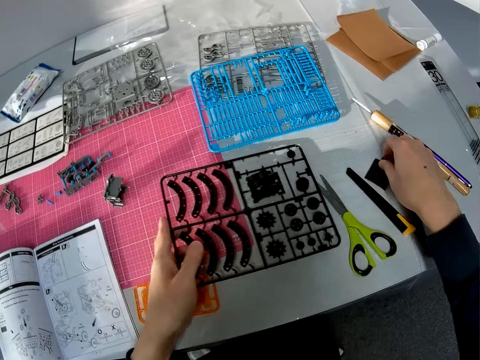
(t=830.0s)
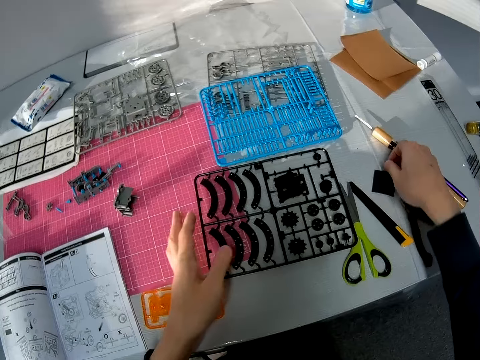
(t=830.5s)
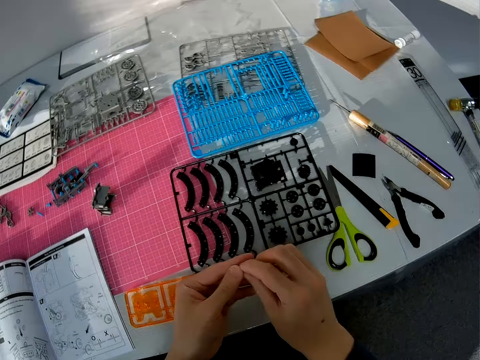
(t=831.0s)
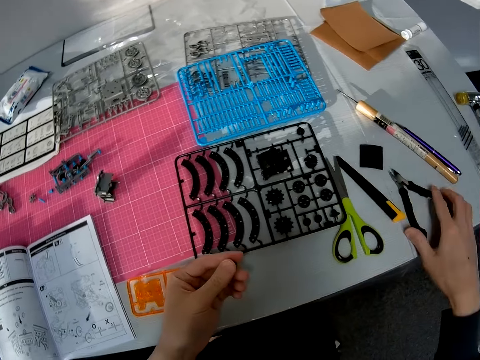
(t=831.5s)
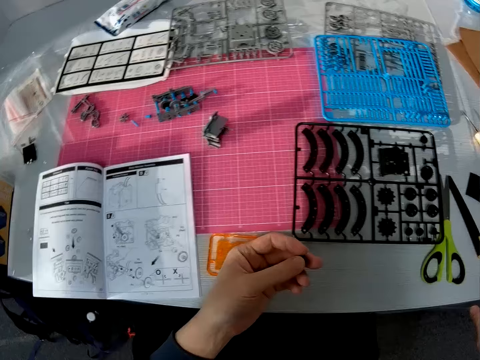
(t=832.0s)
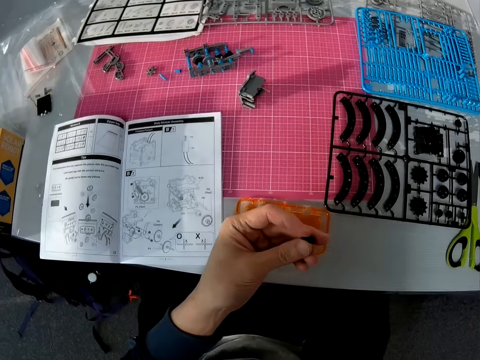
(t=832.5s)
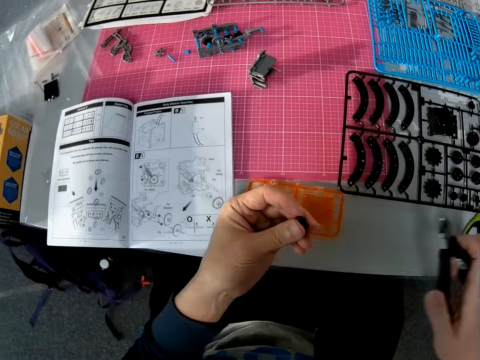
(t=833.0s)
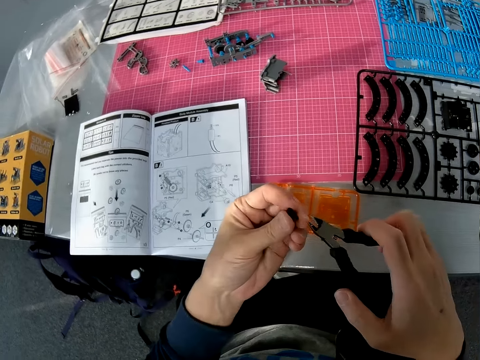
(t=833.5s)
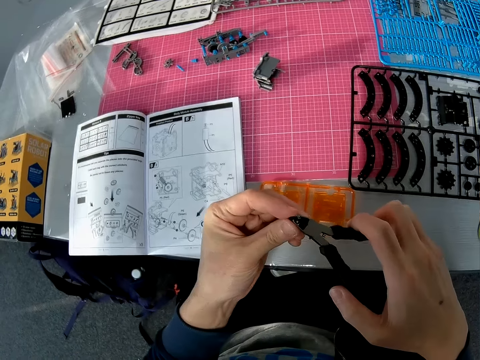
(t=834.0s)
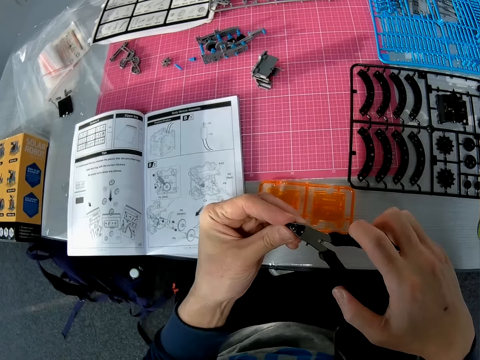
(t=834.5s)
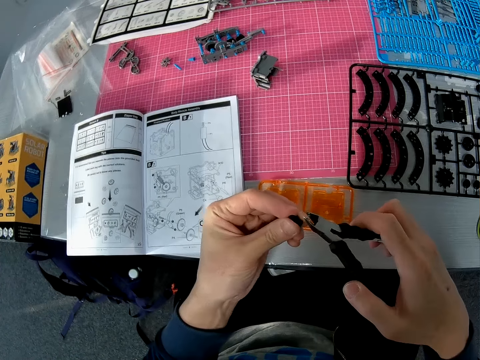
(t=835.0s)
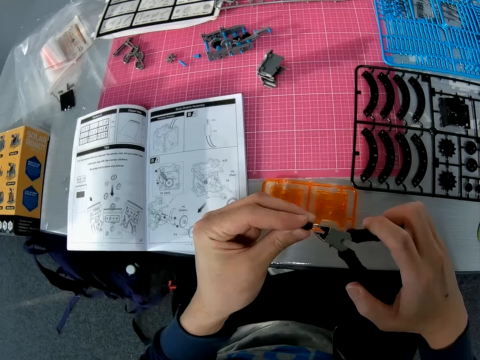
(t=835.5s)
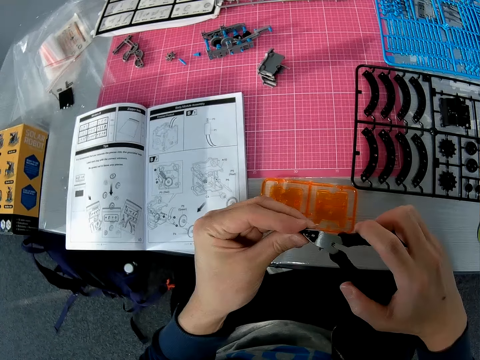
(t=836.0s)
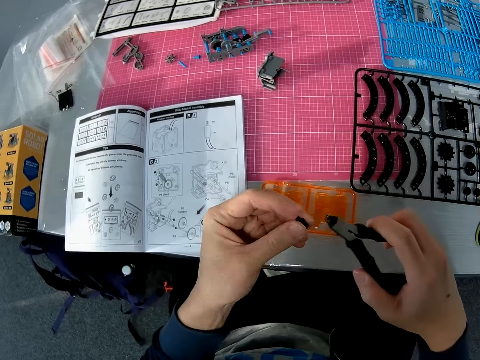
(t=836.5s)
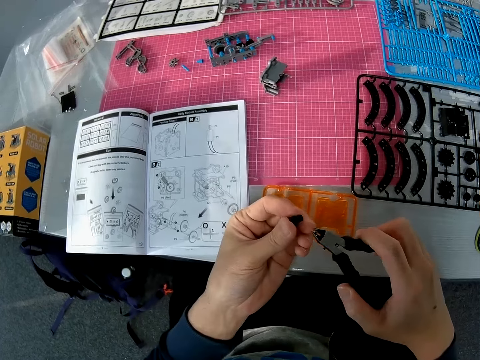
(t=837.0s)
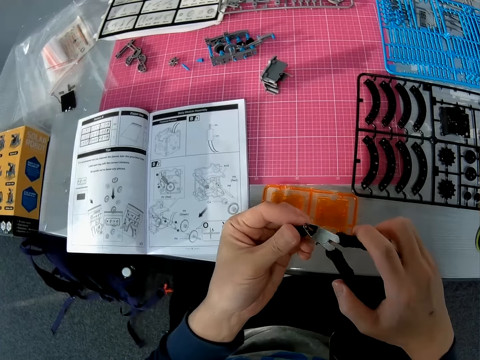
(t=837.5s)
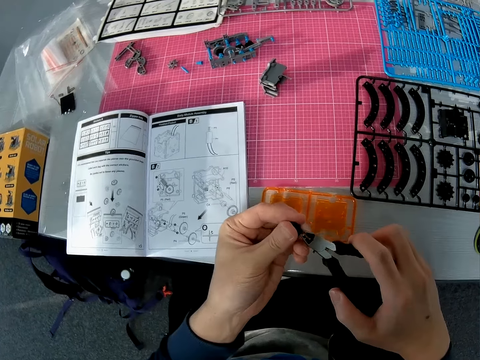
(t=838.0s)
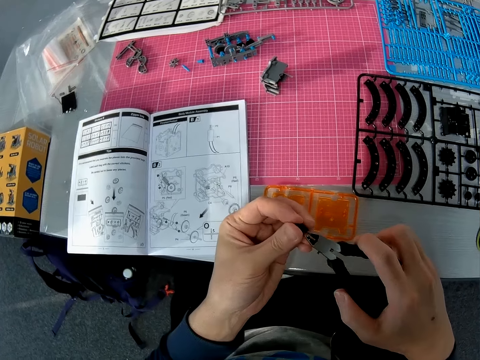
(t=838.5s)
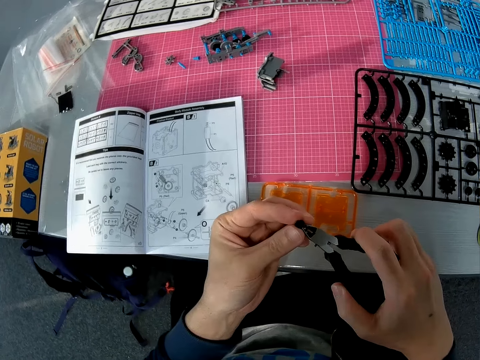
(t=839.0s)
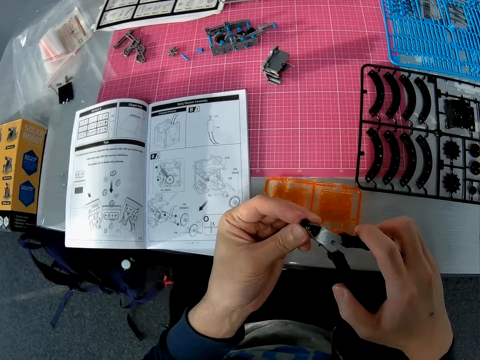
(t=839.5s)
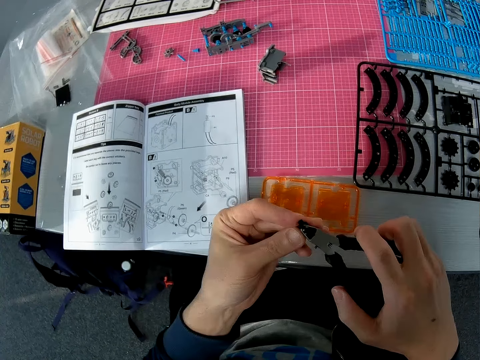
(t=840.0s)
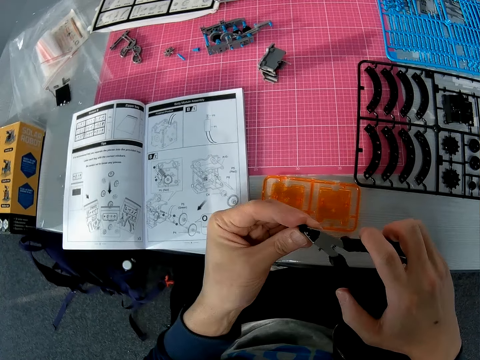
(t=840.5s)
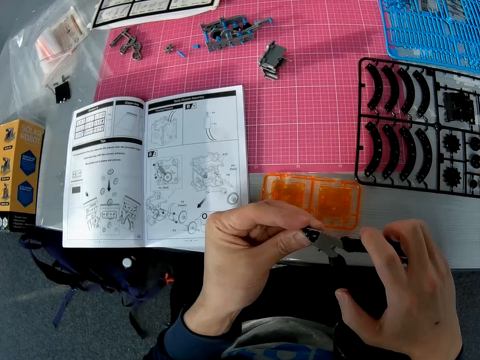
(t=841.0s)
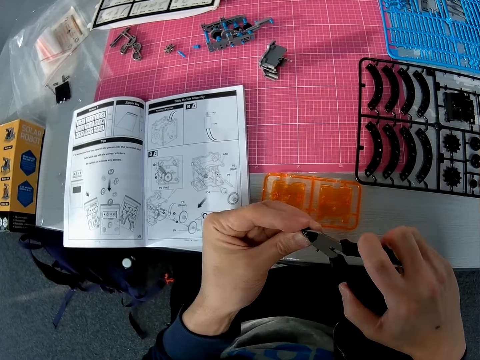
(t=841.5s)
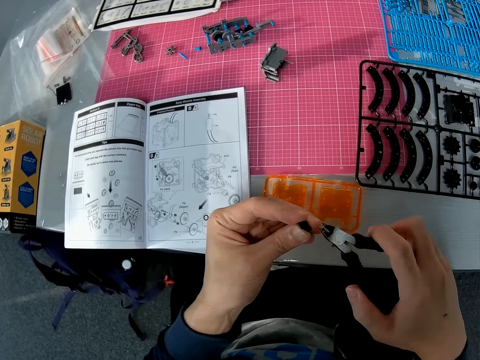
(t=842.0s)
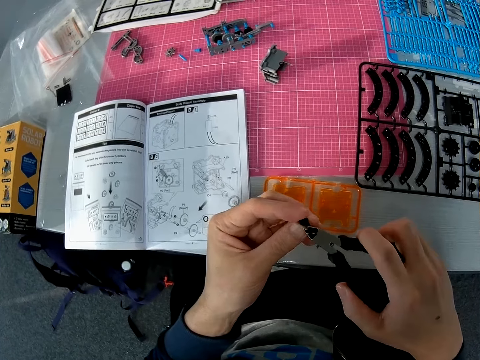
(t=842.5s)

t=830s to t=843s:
The camera wearer picks up a piece of plastic from the table. He drops the object in his left hand on the table. He passes the object to his left hand. He picks up the pair of pliers or cut pliers from the table with his right hand. He uses the pair of pliers on the object in his left hand. He looks at the piece of plastic. He cuts the piece of plastic with the cut pliers. He looks at the piece of plastic. He cuts the piece of plastic with the cut pliers.

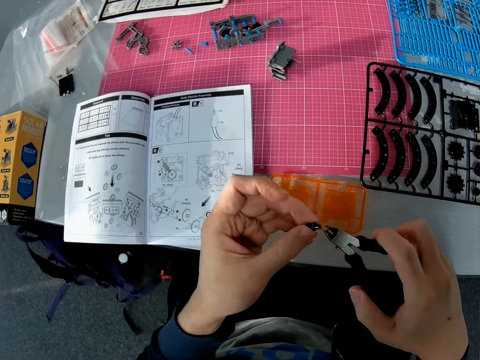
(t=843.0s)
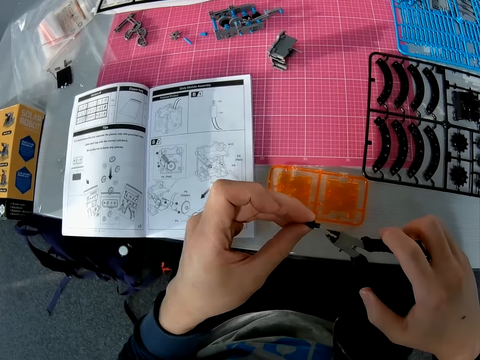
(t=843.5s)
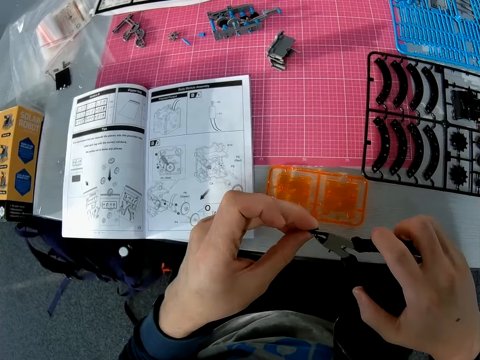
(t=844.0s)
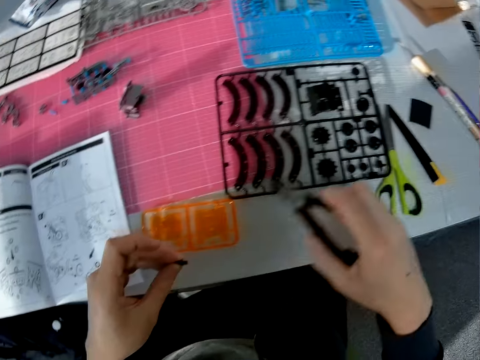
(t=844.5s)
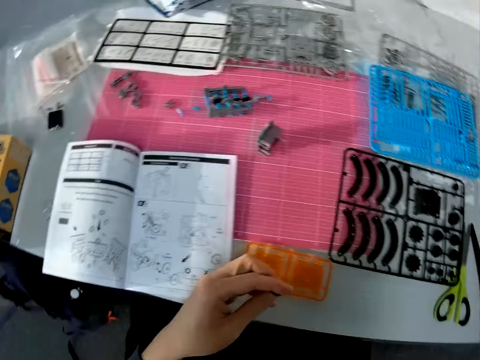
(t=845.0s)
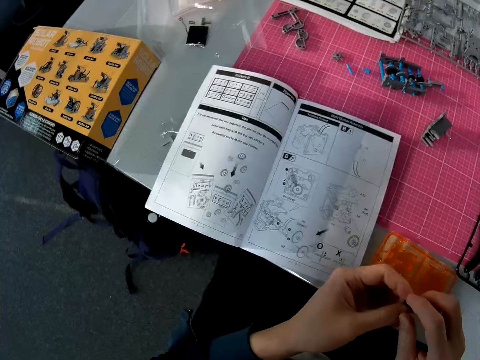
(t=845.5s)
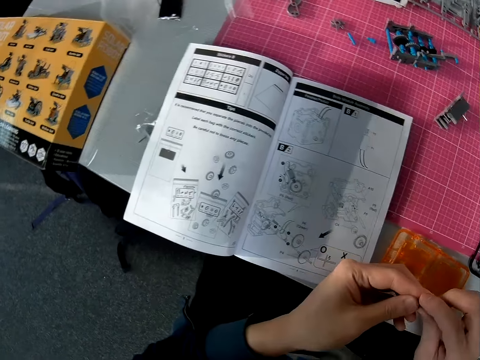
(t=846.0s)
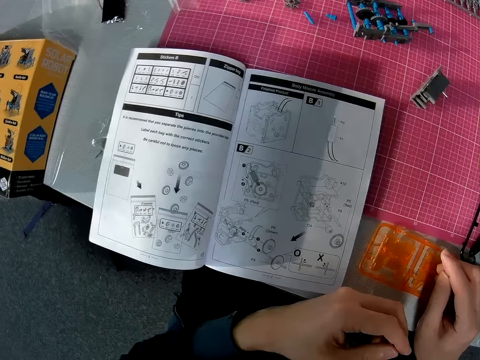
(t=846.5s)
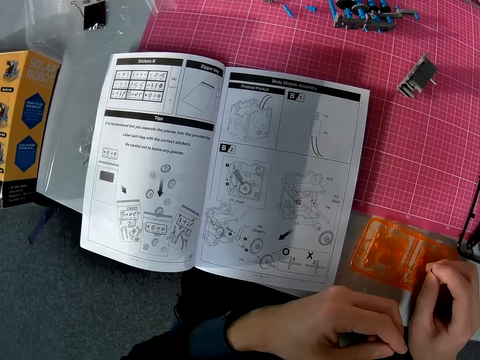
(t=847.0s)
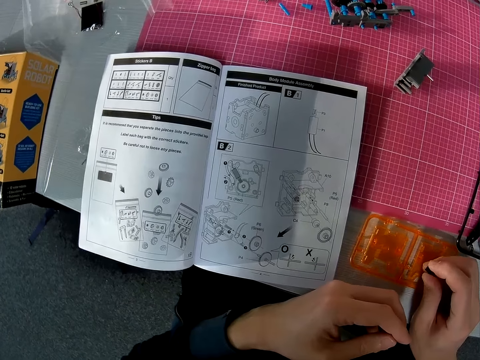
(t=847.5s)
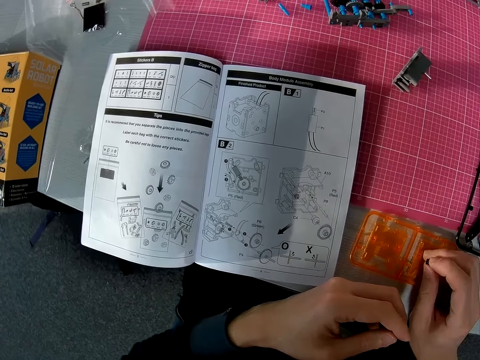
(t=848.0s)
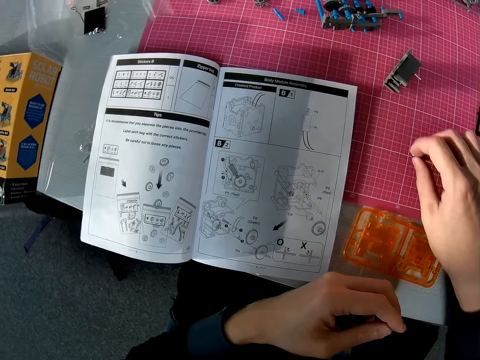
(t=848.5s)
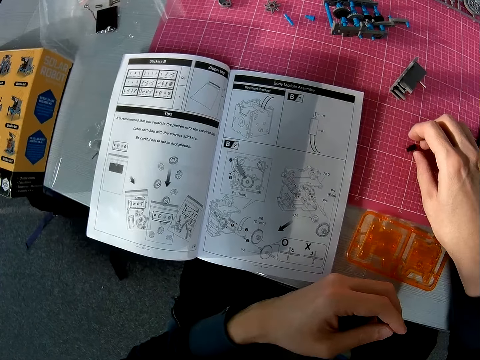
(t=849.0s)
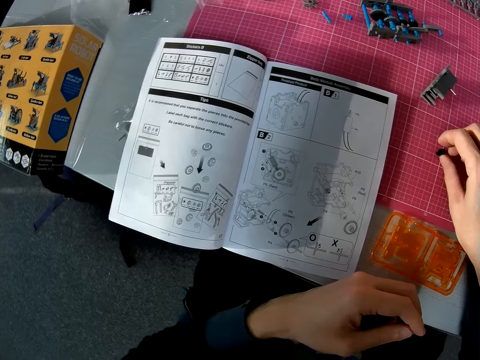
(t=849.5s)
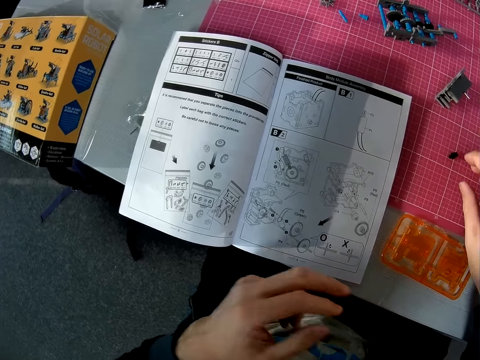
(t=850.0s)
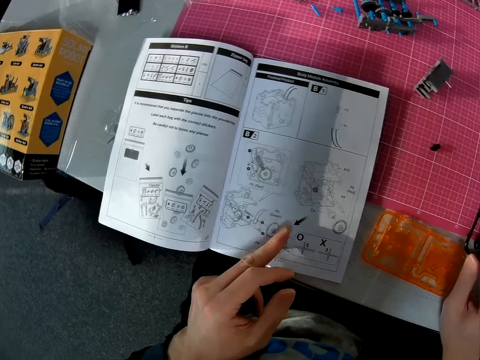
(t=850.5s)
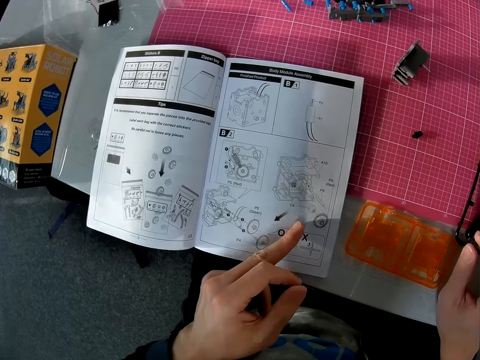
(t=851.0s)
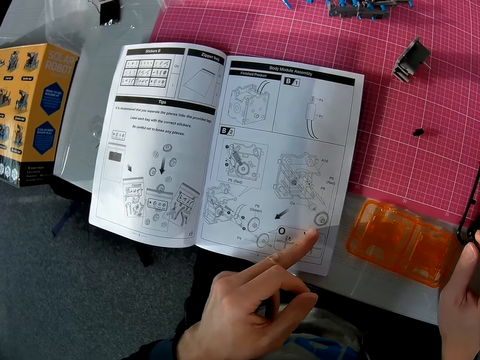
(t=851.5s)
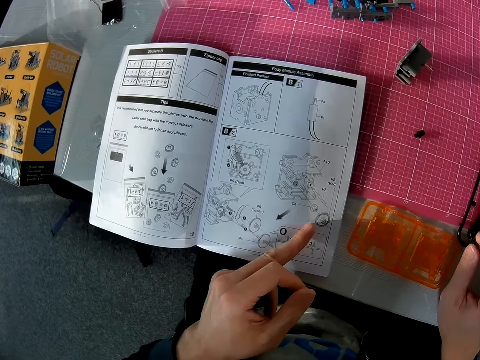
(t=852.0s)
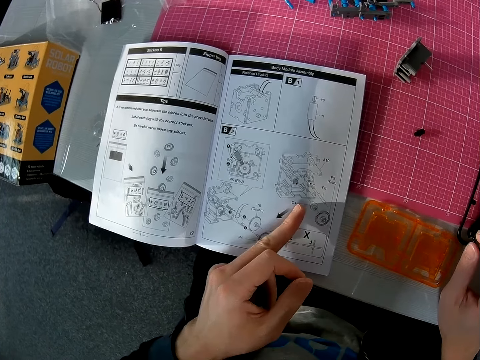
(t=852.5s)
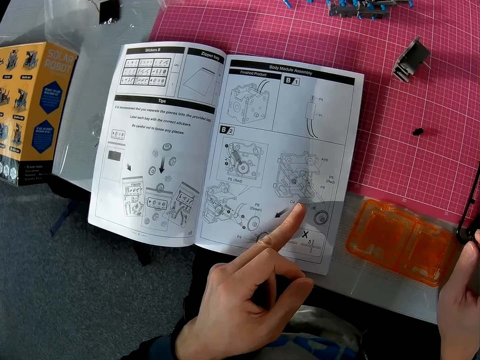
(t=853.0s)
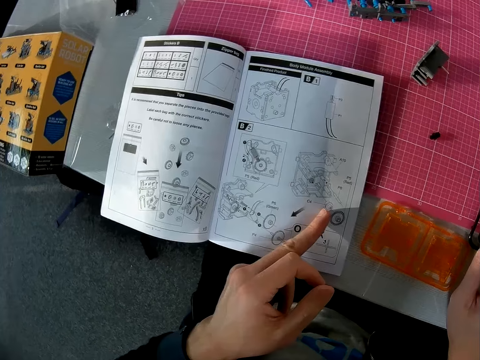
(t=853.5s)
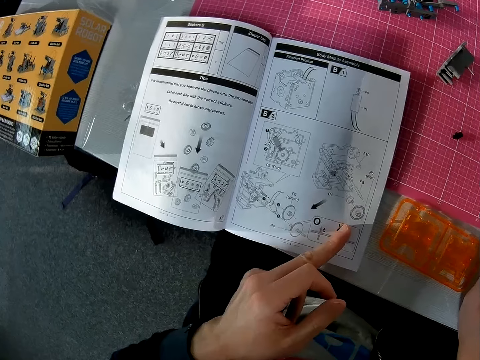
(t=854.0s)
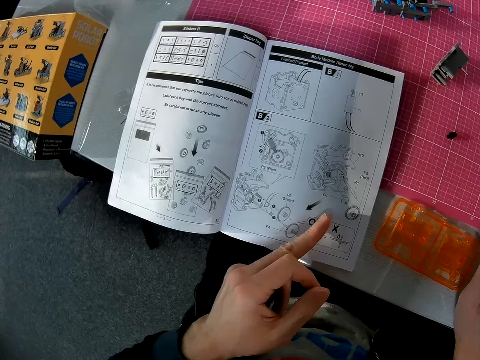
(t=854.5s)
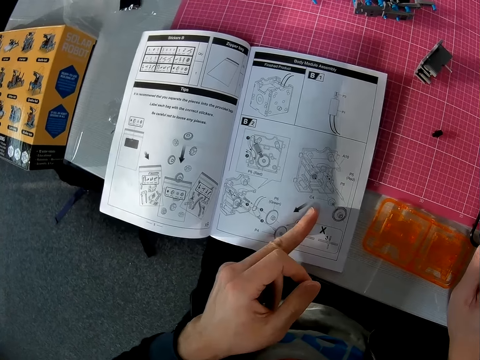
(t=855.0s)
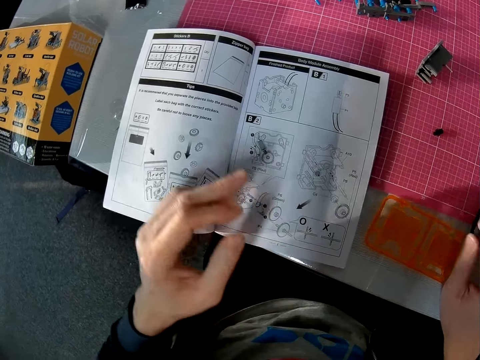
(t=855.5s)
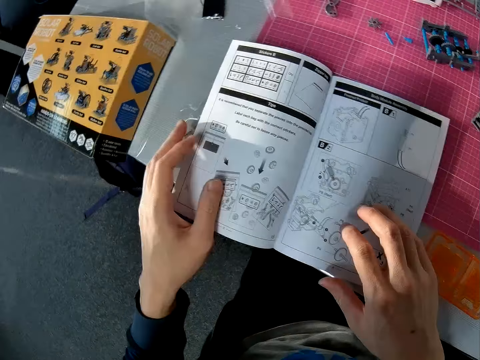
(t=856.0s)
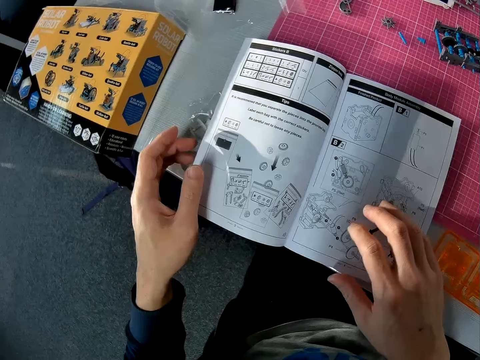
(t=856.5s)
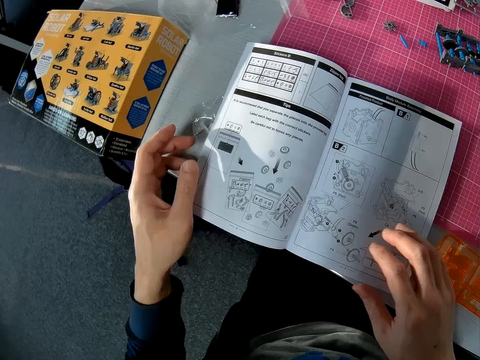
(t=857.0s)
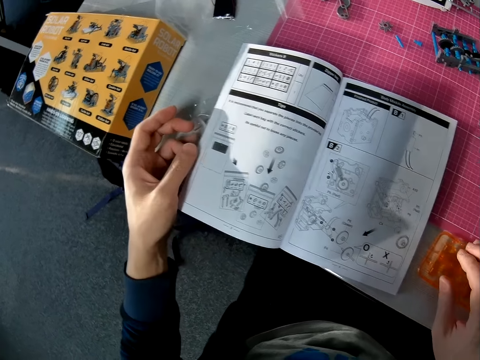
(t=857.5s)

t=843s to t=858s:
The camera wearer drops the pliers in his right hand on the table. He turns around. He holds a piece of plastic. He looks at the instruction booklet. He passes the object to his right hand. He drops the object in his right hand on the table. He moves his hand over the instruction booklet. He looks through a page of the book on the table with his left hand. He places both hands on the book.
